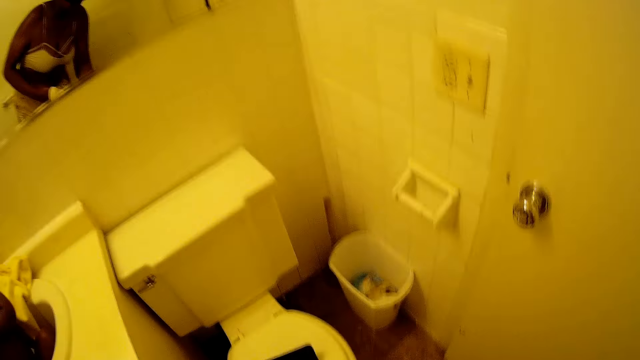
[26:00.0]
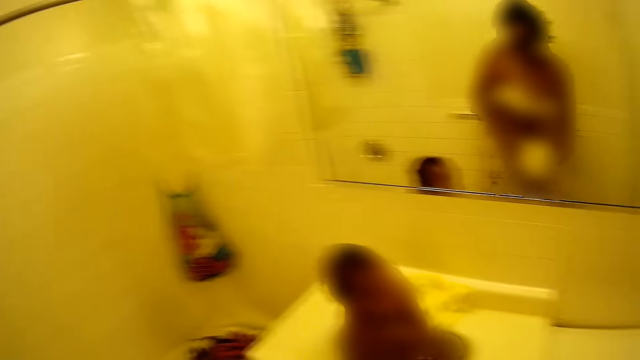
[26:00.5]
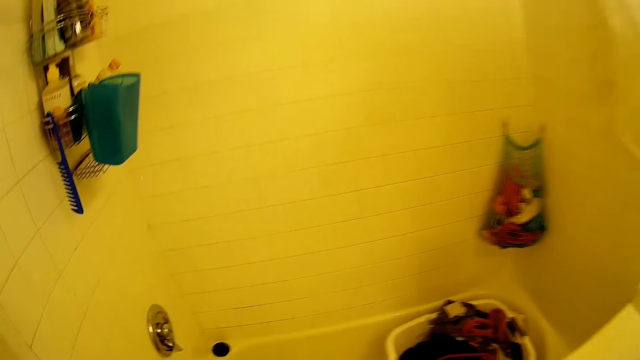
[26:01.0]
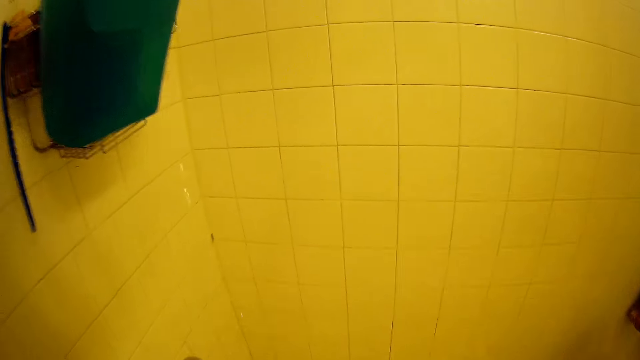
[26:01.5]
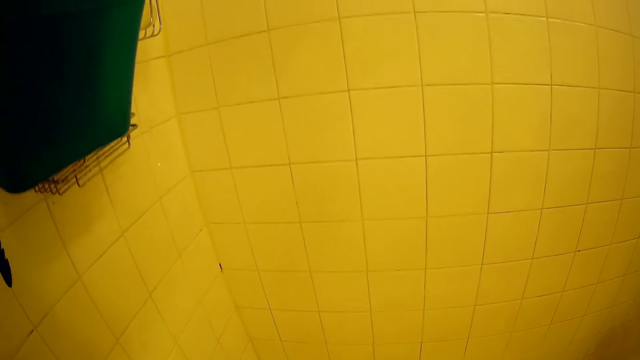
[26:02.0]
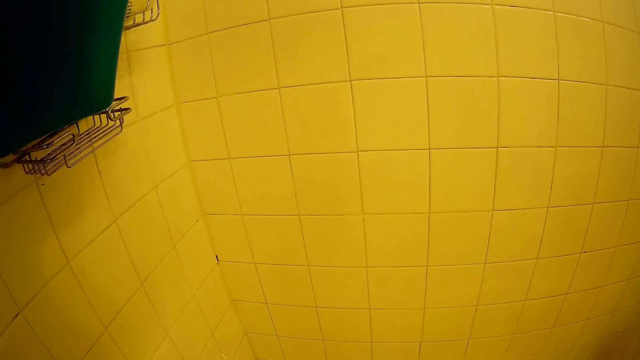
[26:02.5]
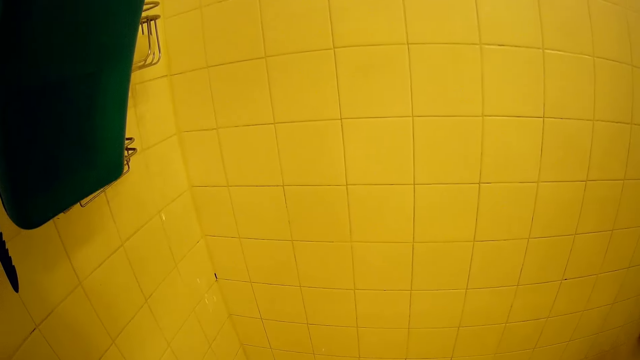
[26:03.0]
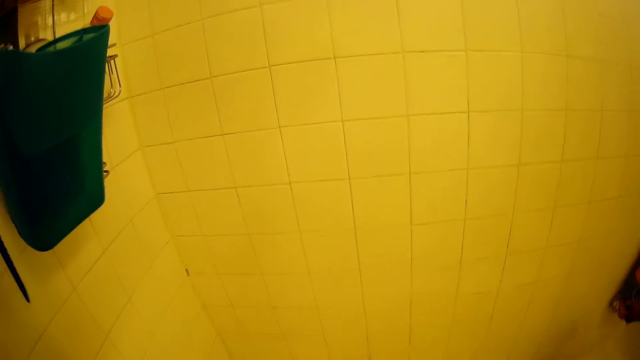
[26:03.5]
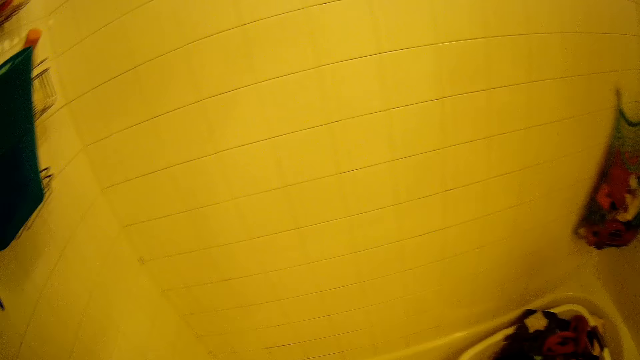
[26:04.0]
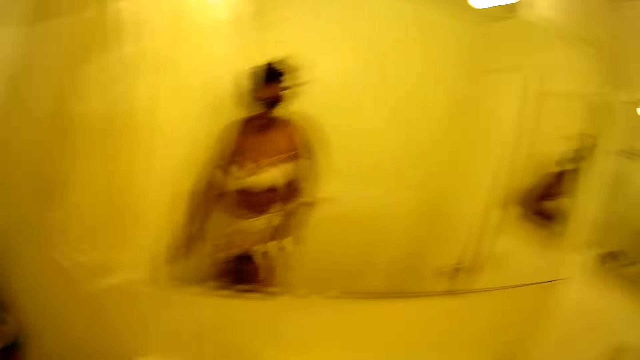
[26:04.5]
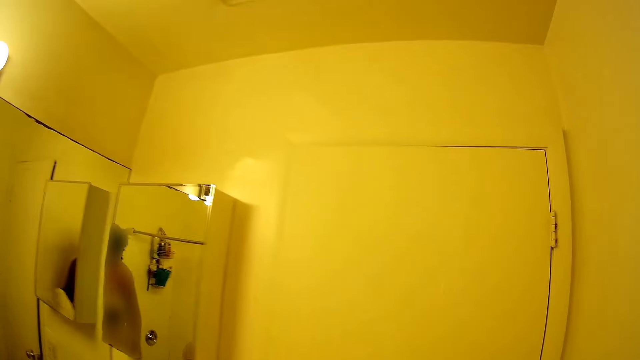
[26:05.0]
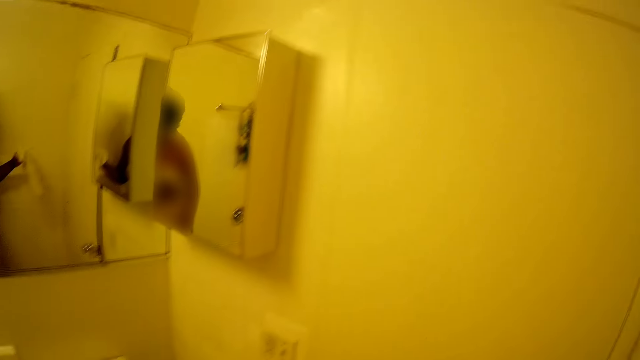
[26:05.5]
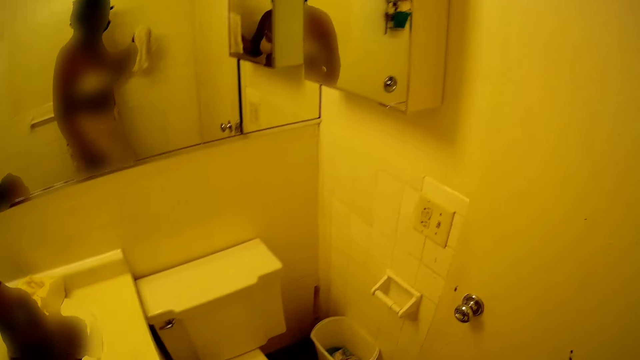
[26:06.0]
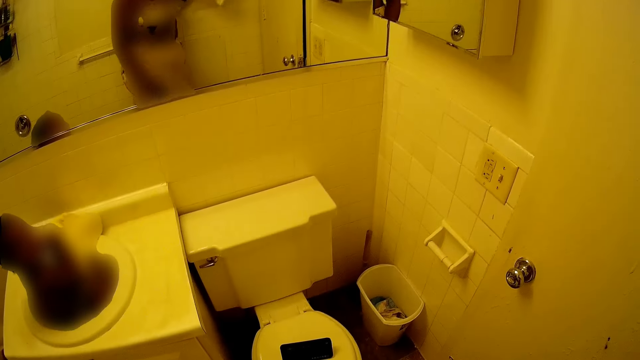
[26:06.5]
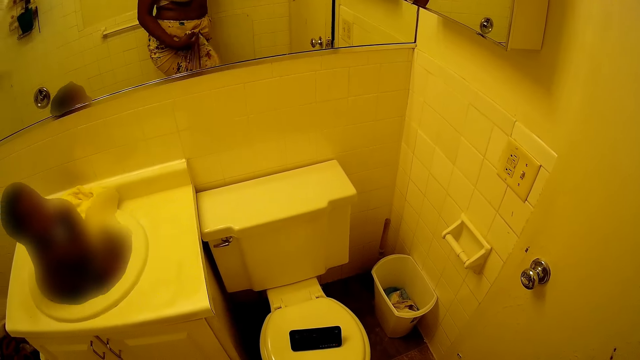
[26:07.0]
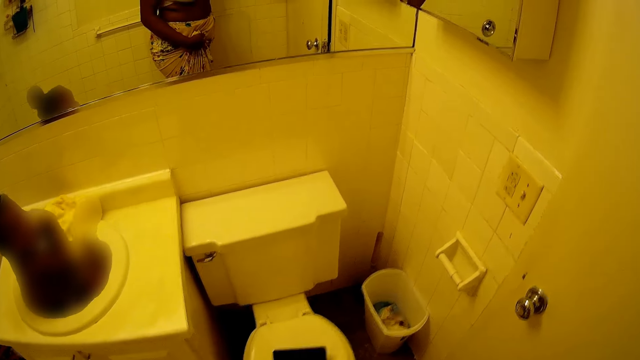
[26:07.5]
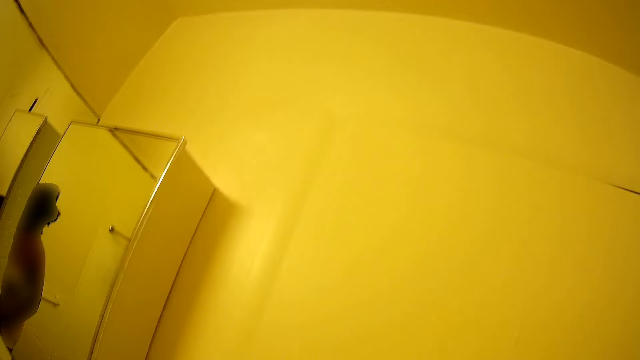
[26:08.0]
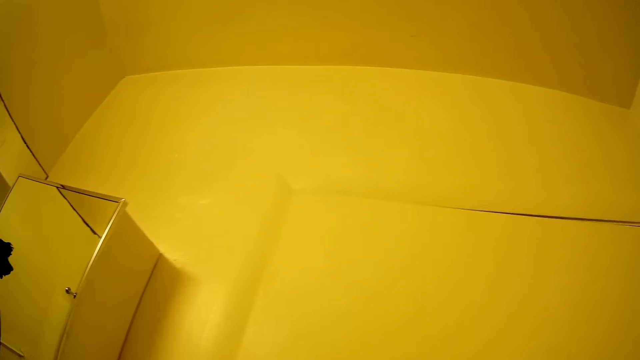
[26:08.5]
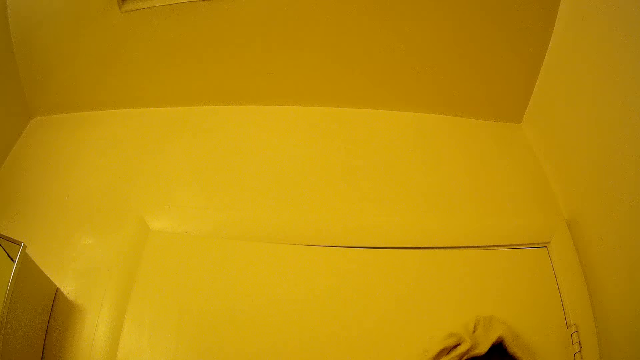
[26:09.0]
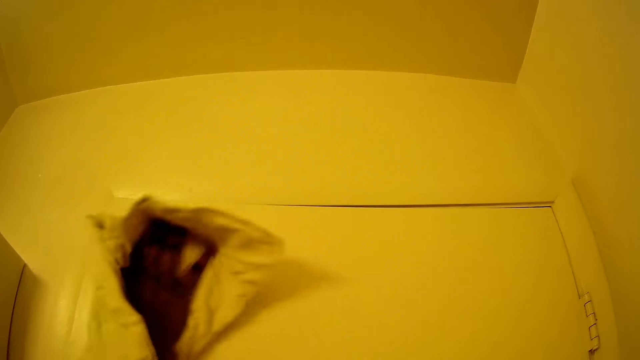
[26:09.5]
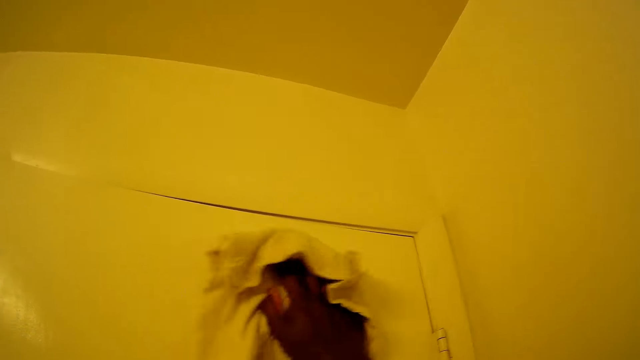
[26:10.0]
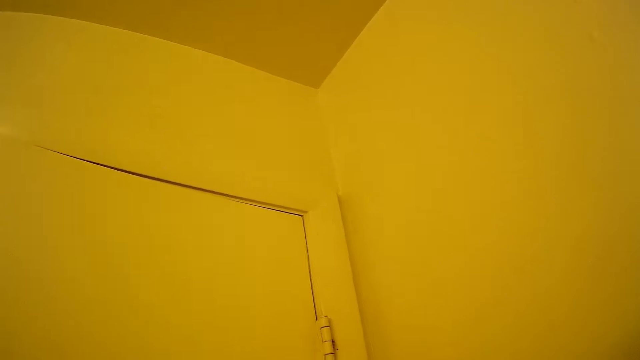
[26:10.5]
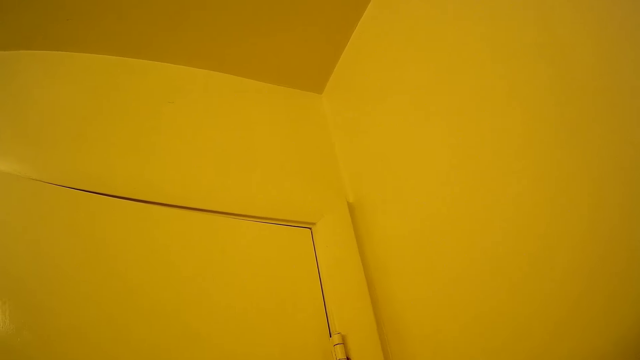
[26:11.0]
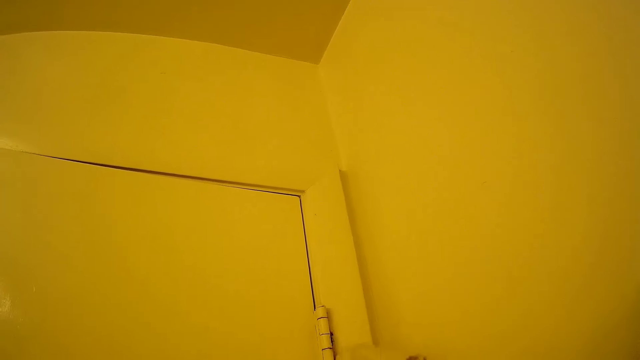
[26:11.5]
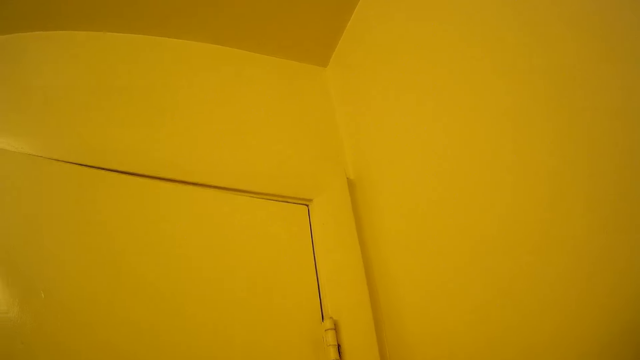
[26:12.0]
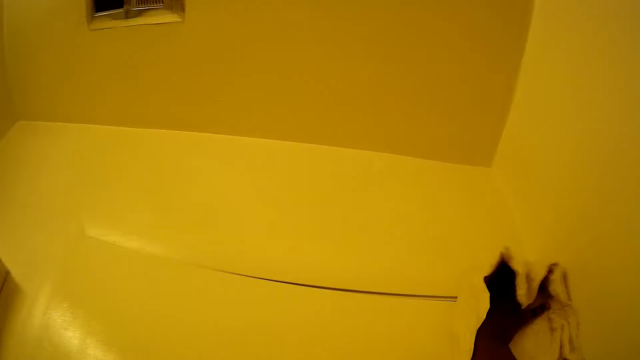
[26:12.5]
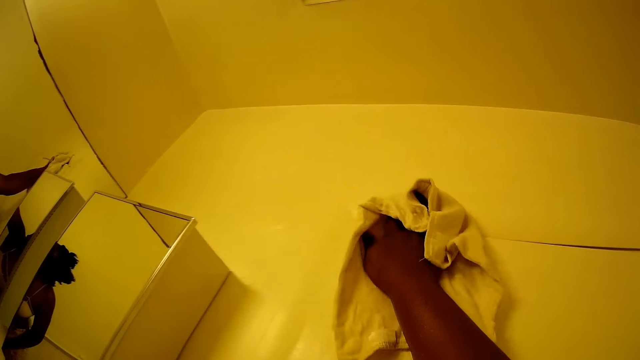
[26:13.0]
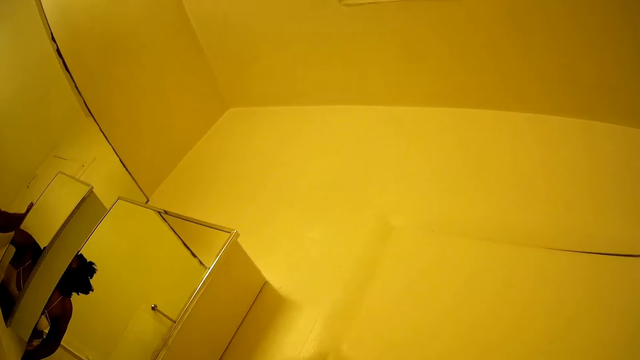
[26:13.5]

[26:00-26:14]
The camera wearer turns off the tap. She moves to the door. She cleans the door with her right hand.

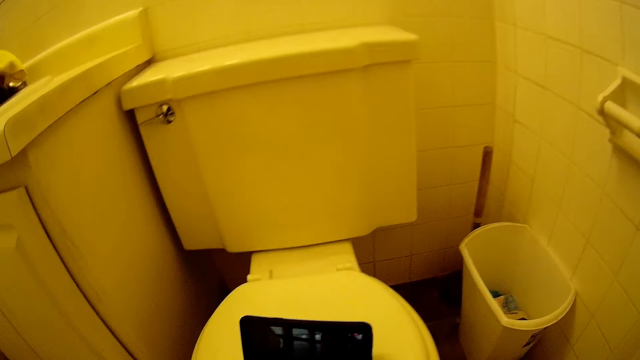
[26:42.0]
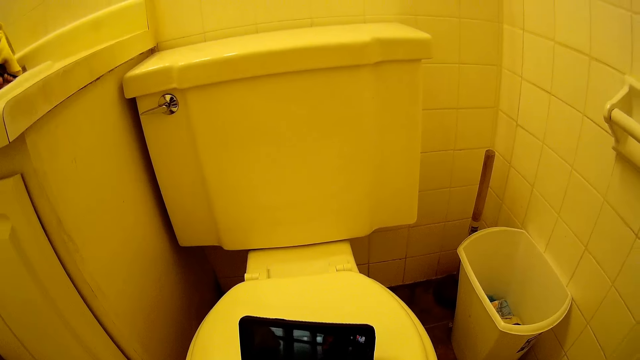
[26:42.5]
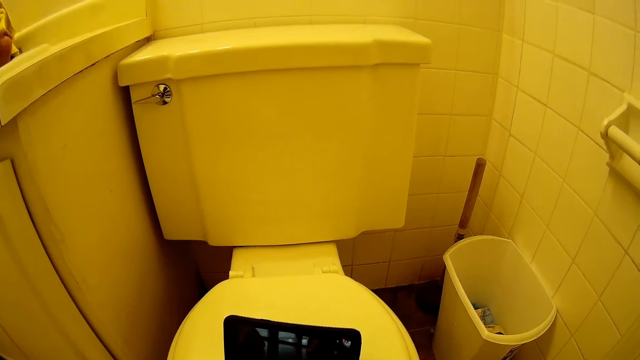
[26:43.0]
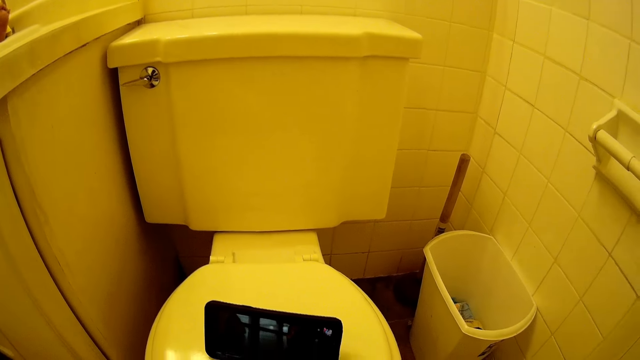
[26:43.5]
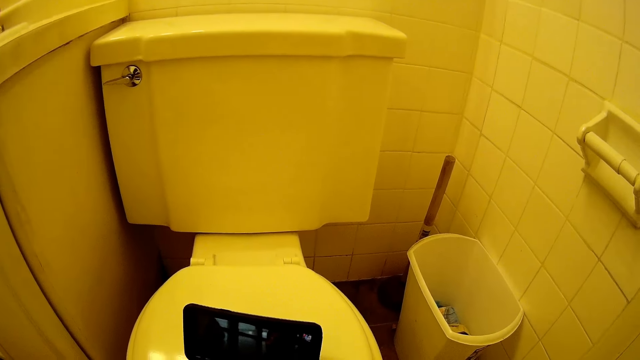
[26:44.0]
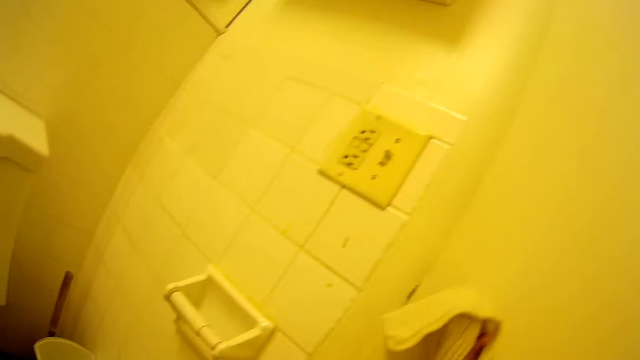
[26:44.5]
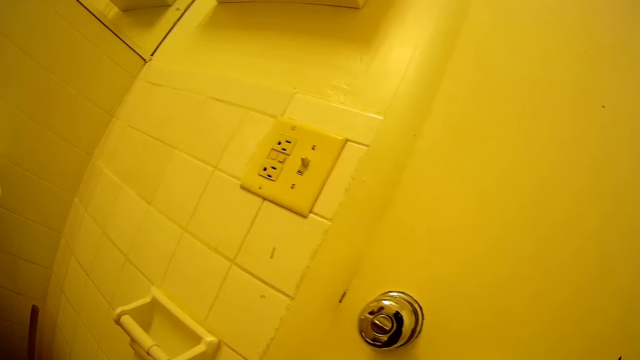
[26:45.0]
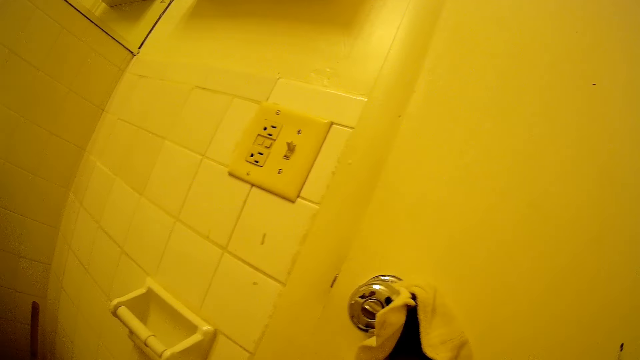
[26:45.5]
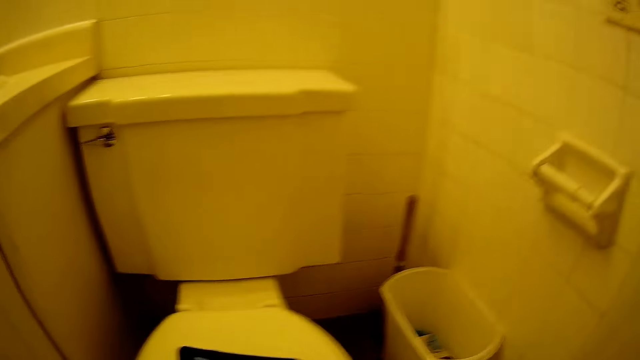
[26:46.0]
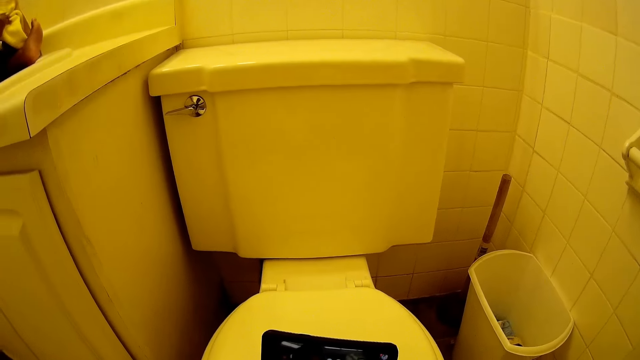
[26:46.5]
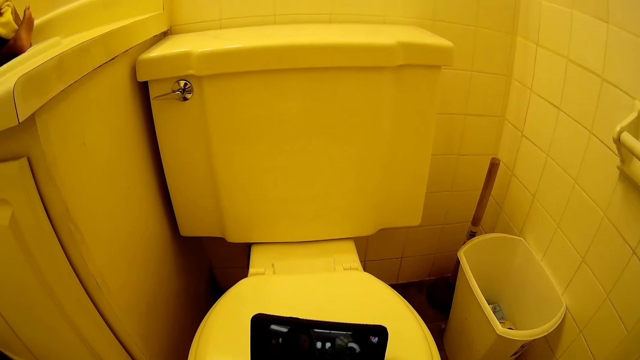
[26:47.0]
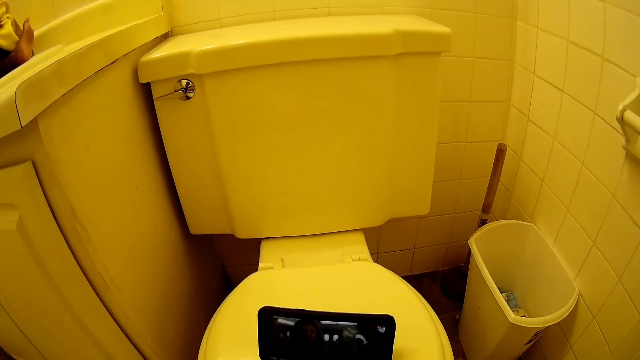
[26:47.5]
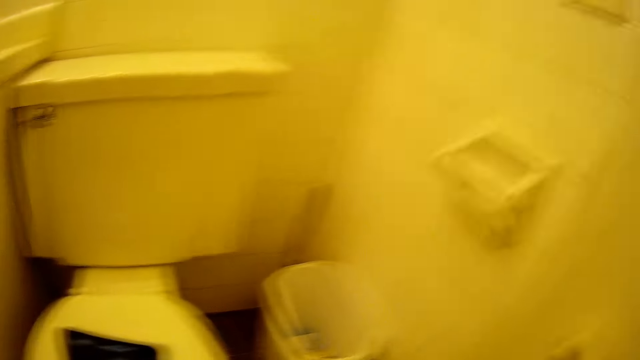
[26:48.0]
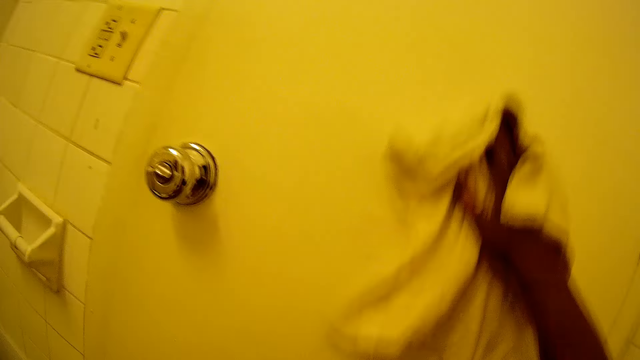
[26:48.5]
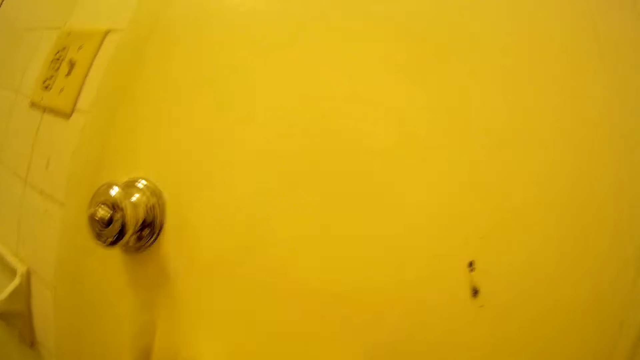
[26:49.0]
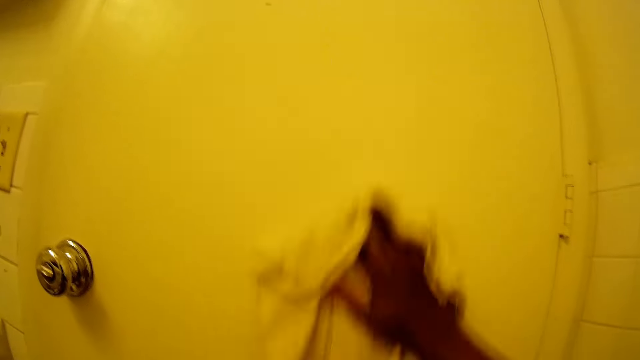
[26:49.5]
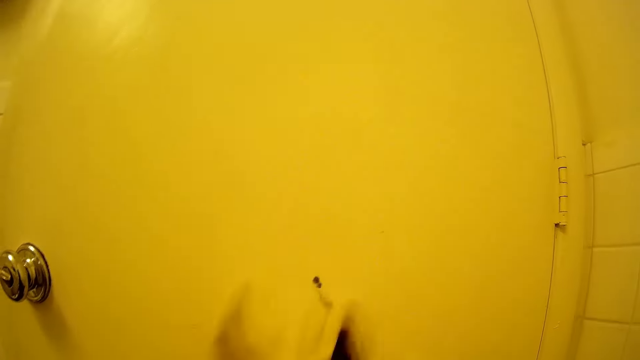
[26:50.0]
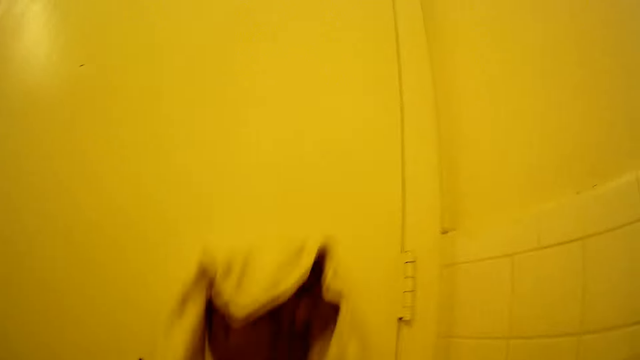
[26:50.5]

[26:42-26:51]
The camera wearer looks at the phone. She cleans a door handle with the napkin in her right hand.
